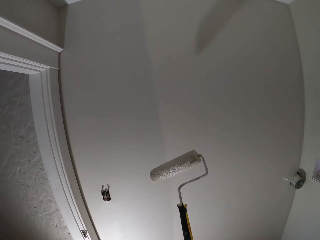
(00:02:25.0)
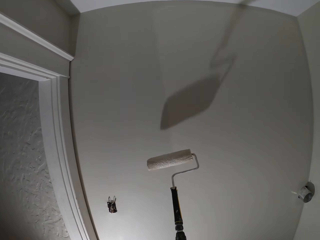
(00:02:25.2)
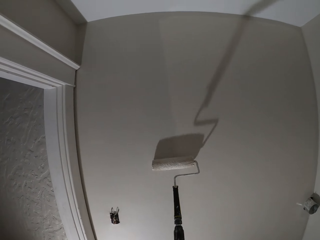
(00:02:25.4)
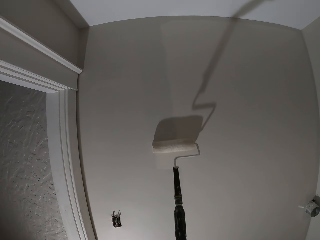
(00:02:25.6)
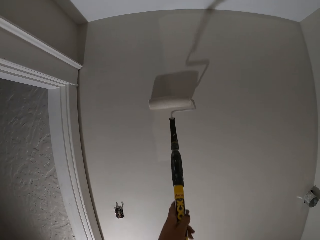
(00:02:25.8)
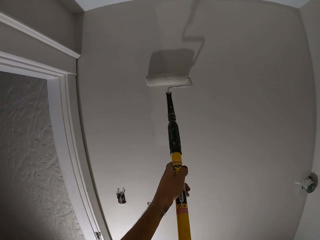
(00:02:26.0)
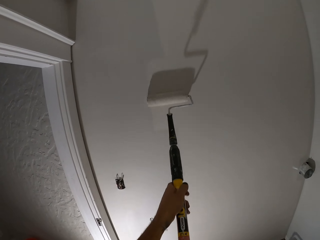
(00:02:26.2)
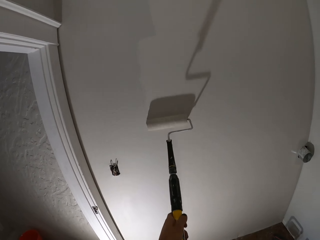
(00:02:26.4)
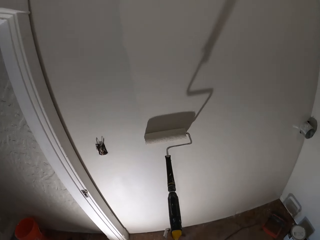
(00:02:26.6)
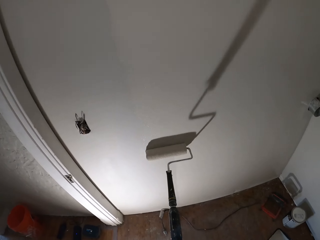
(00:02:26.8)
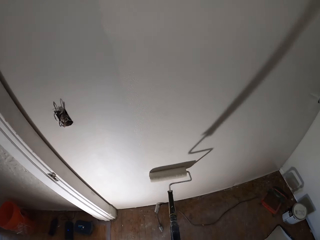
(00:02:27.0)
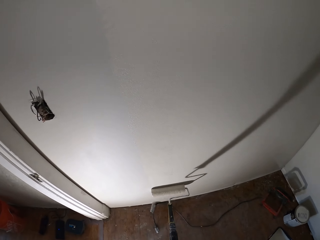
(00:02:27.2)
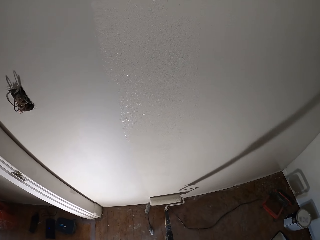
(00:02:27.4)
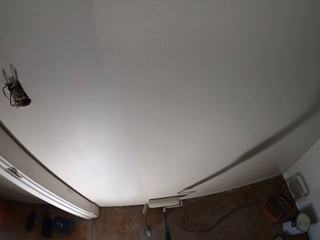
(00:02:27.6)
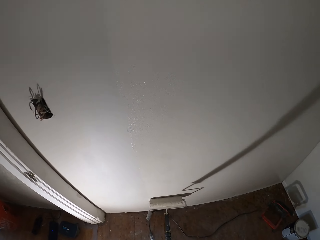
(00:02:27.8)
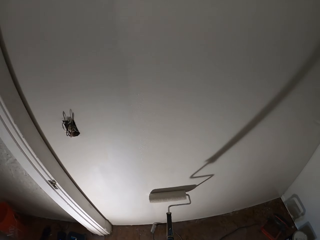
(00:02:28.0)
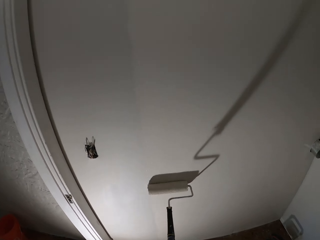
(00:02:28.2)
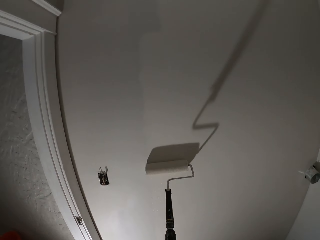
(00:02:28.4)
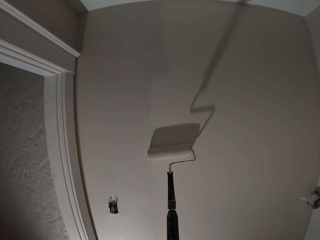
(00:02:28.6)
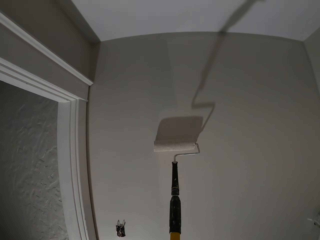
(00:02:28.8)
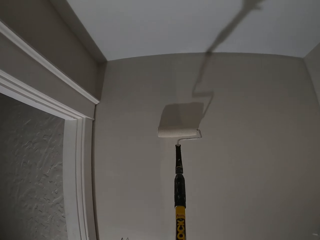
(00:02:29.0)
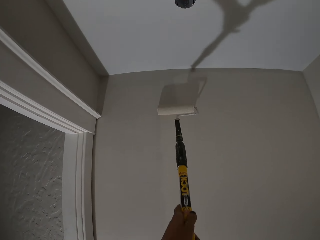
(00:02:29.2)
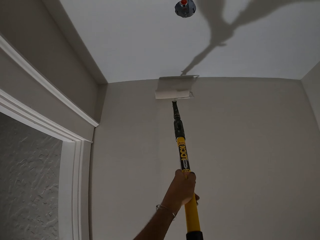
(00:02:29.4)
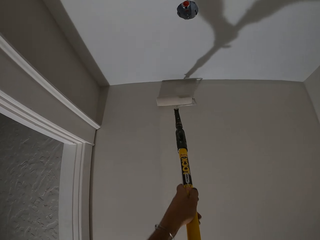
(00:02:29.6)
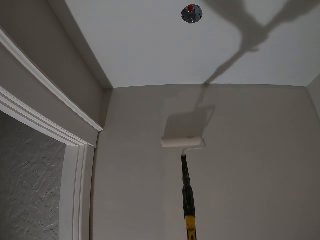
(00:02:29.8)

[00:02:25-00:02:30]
The camera wearer applies paint on a wall with a roller brush.

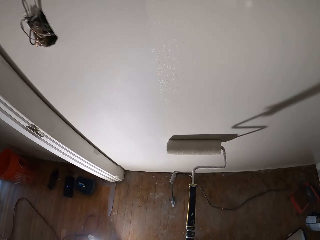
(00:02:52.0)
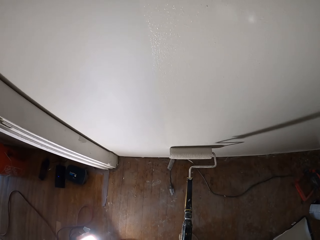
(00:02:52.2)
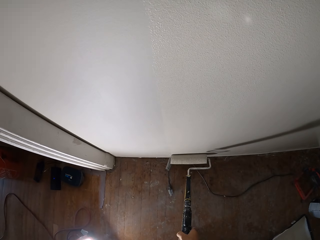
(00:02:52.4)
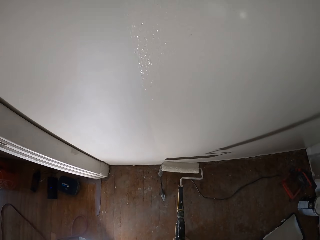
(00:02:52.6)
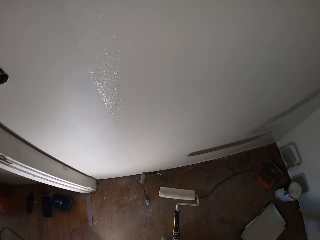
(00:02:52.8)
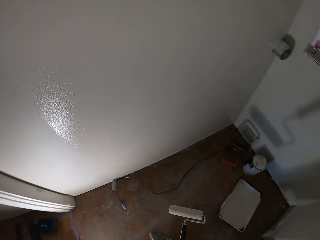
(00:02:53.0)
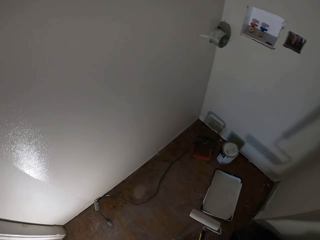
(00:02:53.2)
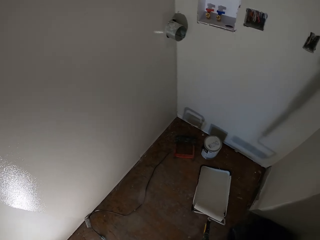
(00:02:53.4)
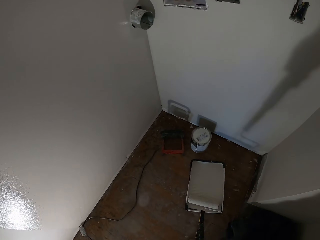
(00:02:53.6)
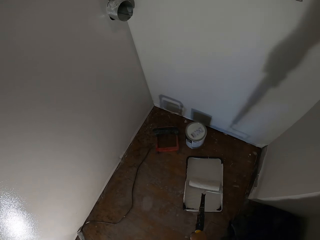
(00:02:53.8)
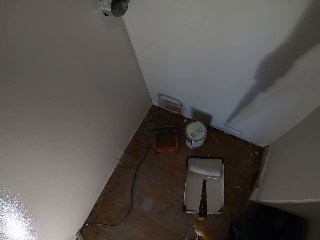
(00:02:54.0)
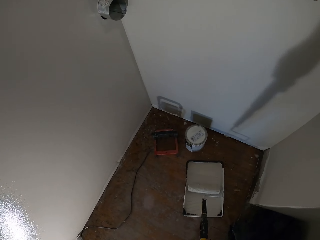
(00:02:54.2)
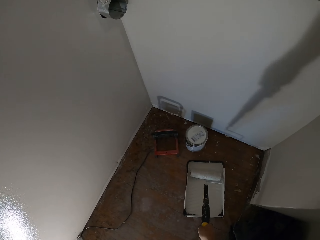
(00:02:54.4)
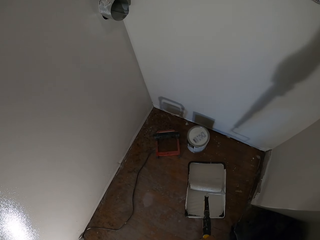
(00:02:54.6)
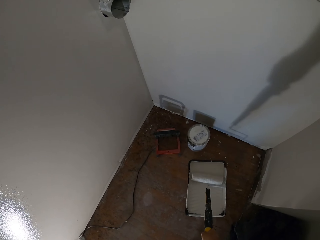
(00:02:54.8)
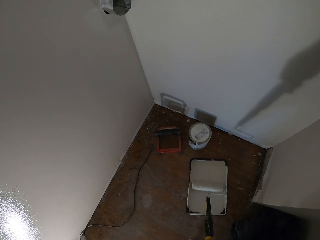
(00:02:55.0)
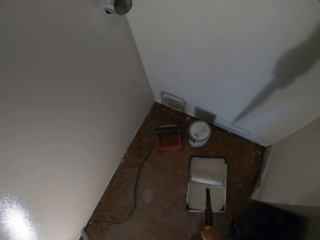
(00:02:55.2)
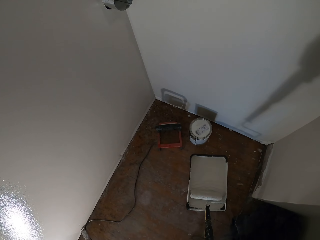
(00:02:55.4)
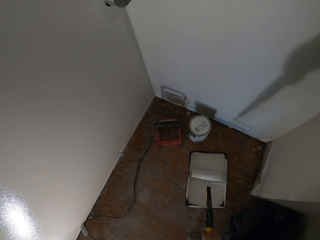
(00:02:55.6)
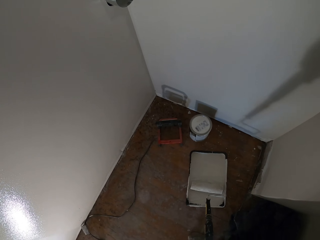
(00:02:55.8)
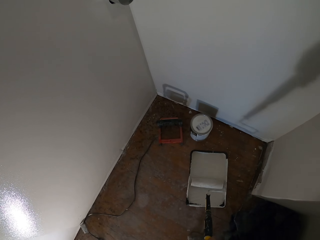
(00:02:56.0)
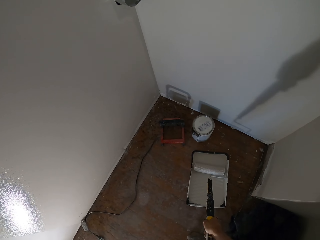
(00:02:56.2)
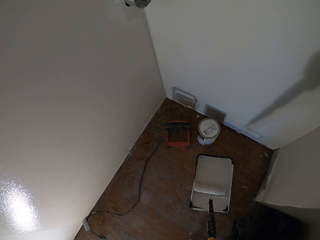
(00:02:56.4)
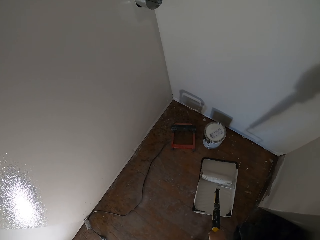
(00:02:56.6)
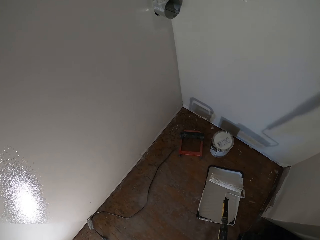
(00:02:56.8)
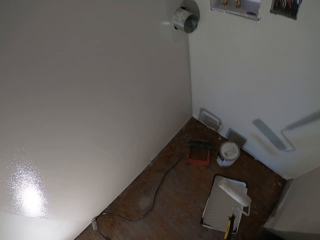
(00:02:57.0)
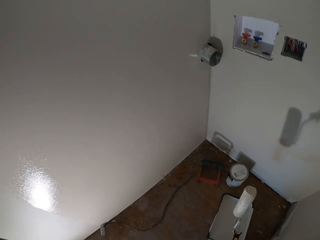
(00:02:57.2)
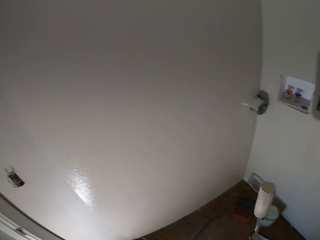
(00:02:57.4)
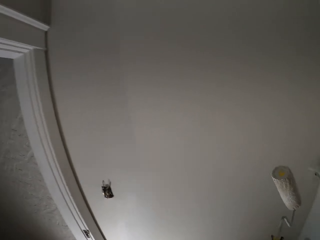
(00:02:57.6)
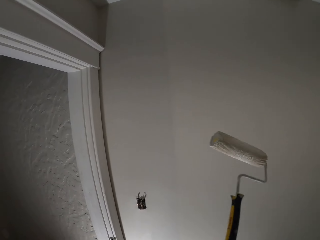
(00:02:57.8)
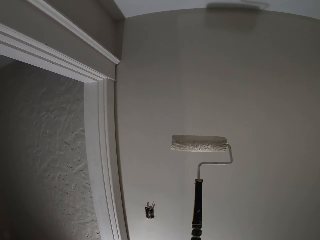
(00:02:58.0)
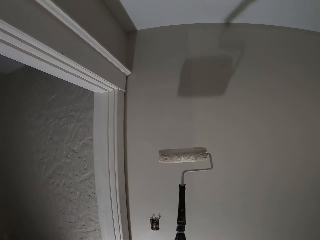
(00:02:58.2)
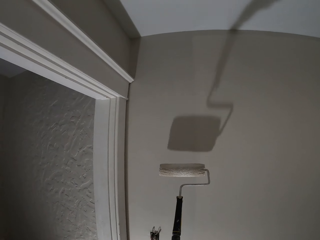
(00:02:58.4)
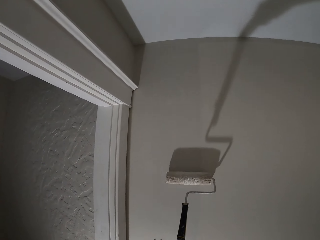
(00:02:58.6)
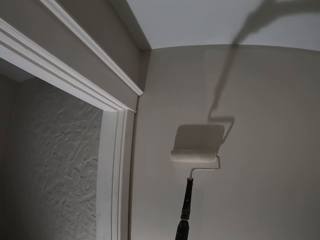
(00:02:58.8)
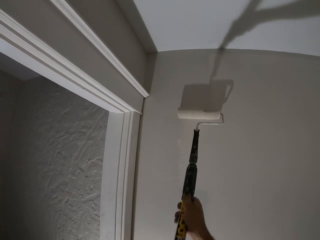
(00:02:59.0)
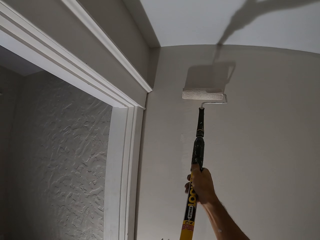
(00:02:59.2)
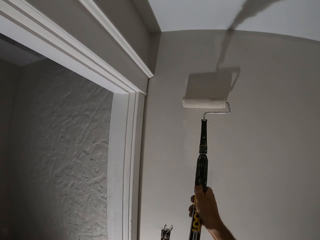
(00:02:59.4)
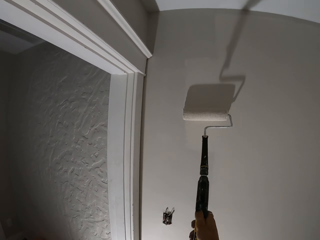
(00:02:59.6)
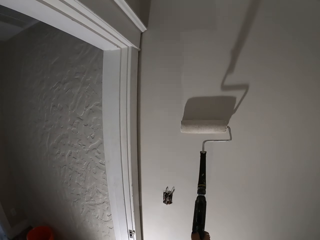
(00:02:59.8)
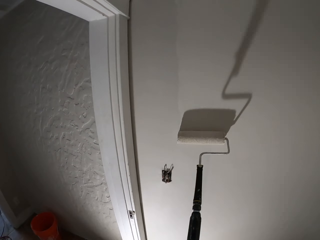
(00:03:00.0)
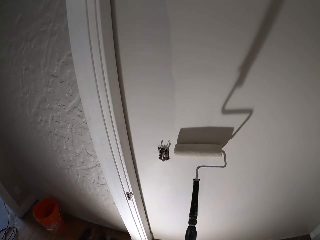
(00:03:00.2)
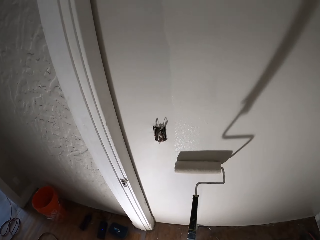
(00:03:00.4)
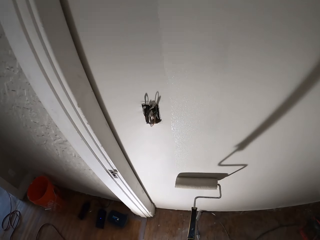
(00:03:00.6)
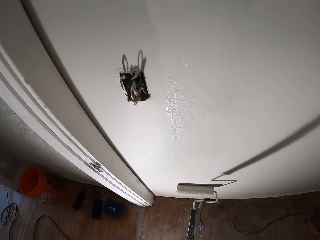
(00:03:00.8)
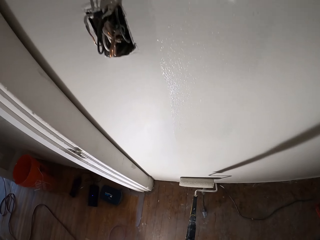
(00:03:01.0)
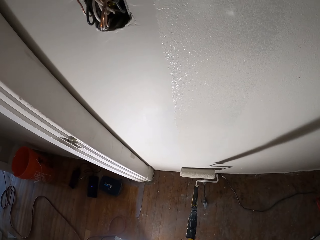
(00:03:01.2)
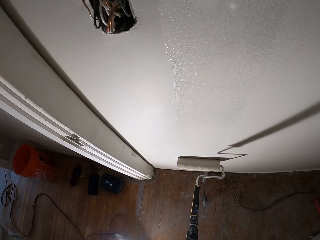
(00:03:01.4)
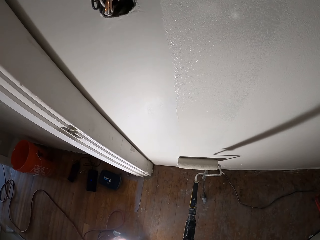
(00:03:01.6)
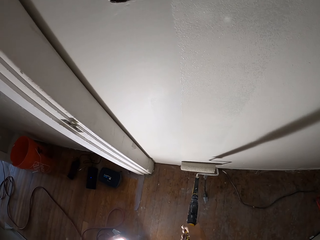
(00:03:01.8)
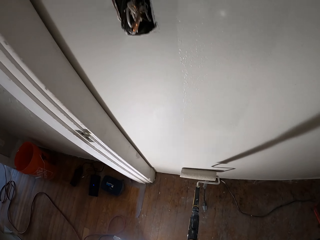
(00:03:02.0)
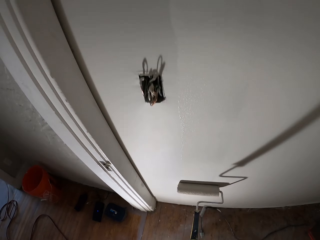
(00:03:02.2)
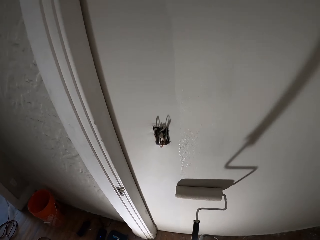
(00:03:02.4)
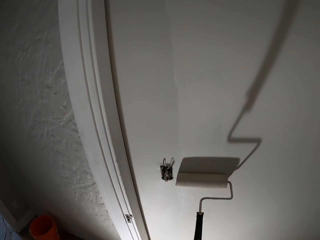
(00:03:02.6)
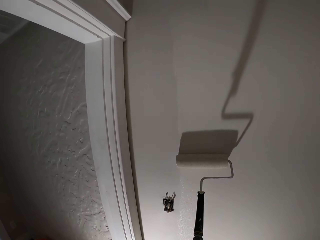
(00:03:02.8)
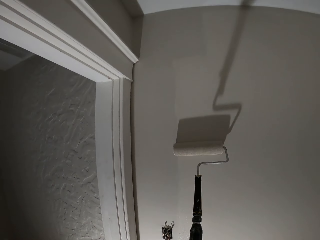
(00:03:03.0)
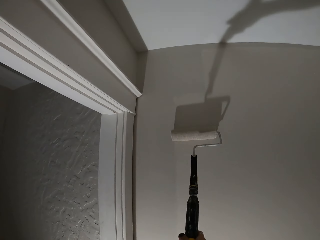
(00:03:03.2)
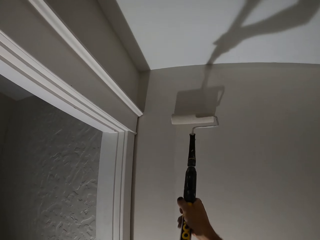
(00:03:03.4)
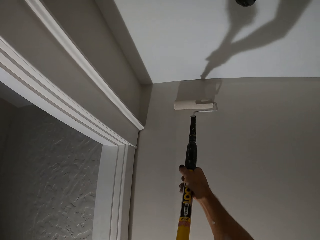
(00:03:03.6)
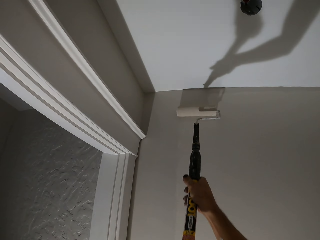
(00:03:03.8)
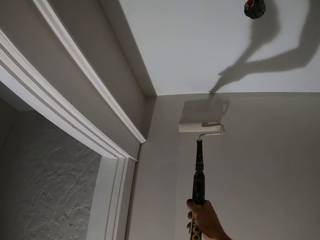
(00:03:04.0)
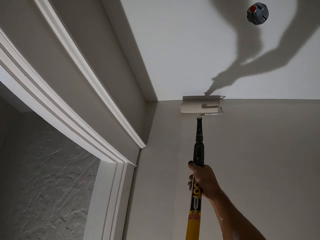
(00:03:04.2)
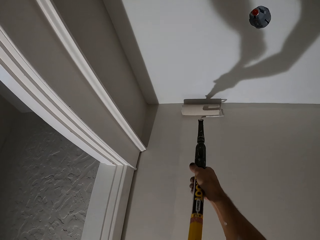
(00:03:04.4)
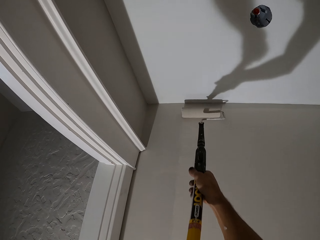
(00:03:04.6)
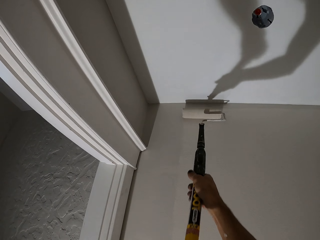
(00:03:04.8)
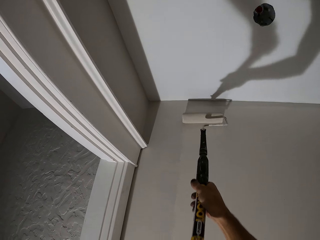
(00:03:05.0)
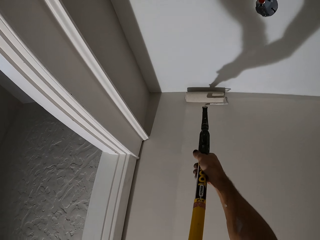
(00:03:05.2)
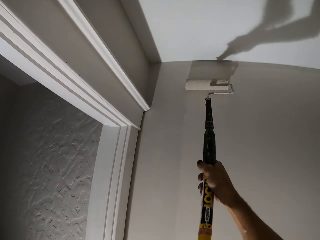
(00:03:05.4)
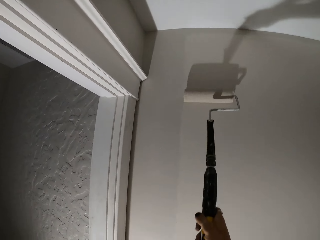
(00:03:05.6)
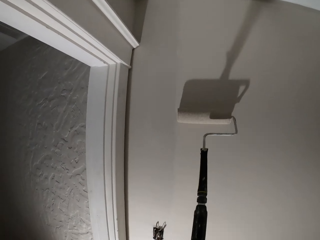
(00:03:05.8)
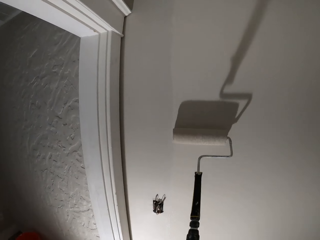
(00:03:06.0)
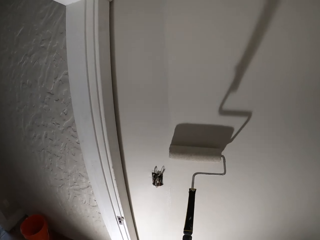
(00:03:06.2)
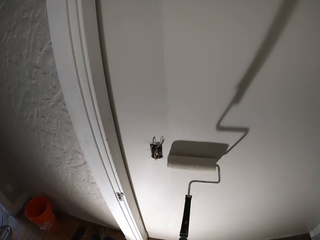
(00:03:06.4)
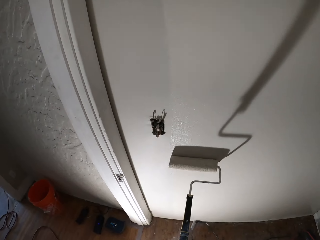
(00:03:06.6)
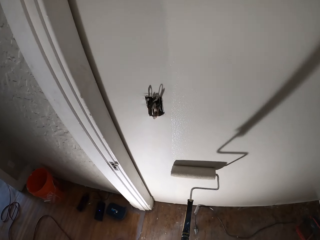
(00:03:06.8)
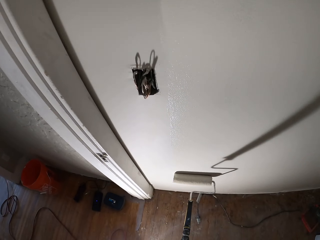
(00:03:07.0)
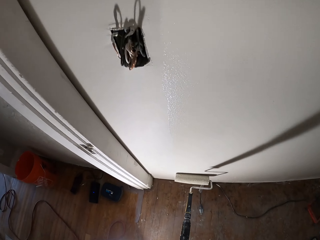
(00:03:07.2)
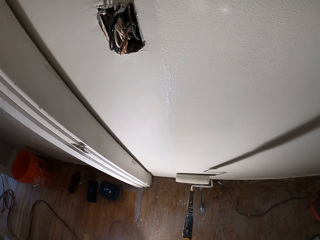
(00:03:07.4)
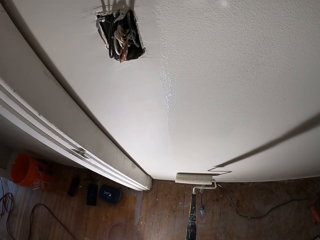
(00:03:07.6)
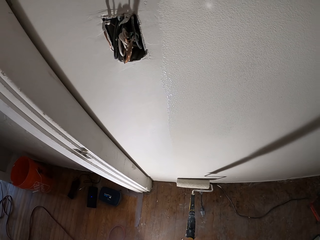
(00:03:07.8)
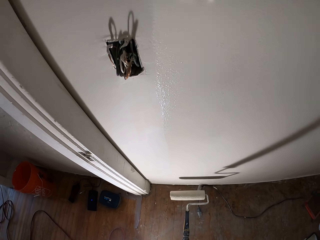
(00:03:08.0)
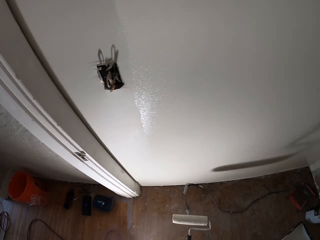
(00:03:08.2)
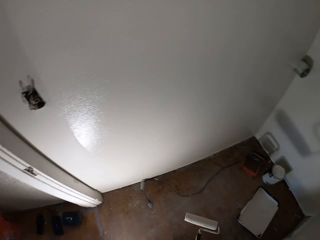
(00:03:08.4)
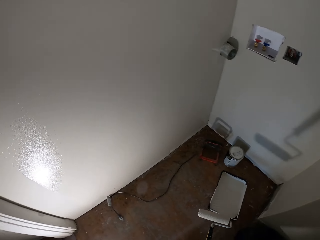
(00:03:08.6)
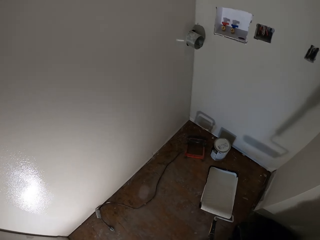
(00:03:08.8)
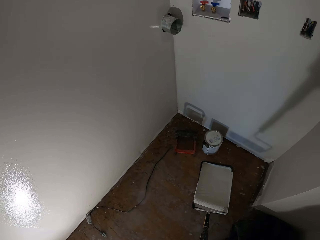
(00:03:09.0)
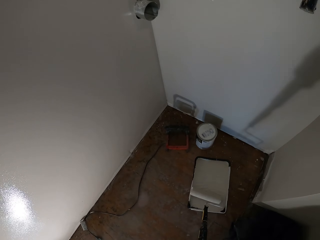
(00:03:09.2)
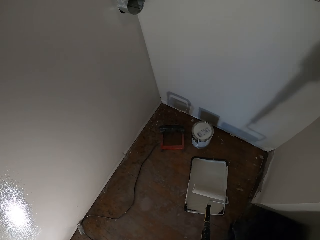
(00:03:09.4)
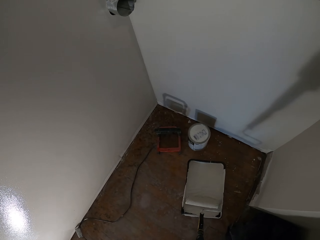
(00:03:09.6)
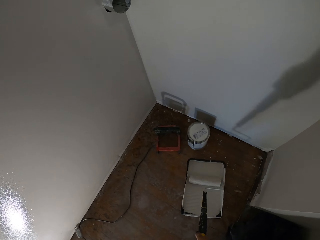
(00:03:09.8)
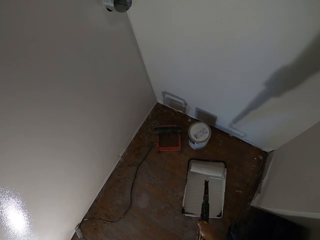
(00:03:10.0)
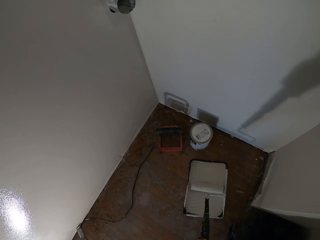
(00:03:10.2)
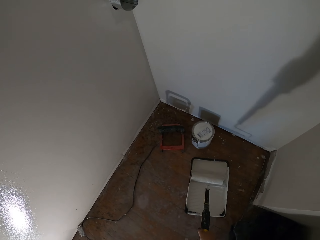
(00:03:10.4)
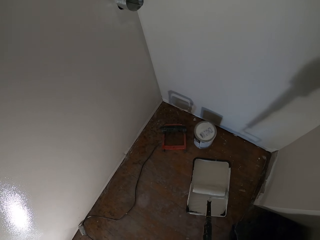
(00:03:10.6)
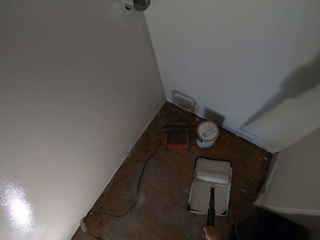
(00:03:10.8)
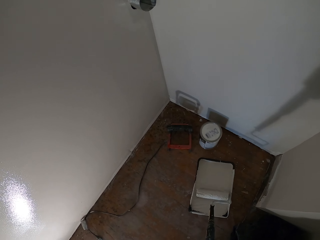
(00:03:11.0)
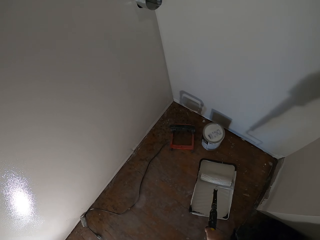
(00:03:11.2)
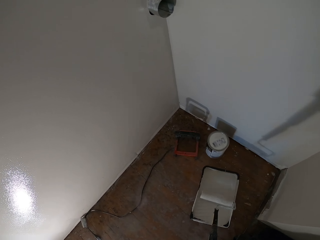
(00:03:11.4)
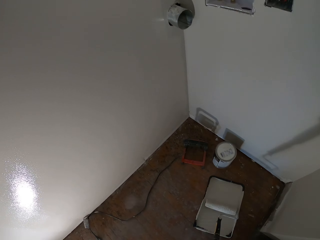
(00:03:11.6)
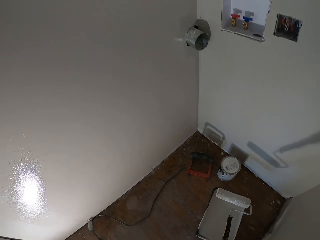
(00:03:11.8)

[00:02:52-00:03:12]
The camera wearer rolls a paint roller on the roller pan. They scoop paint in a paint tray with a roller brush. They apply paint on a wall with the roller brush. They roll the paint roller on the roller pan. They scoop paint in the paint tray with the roller brush.
